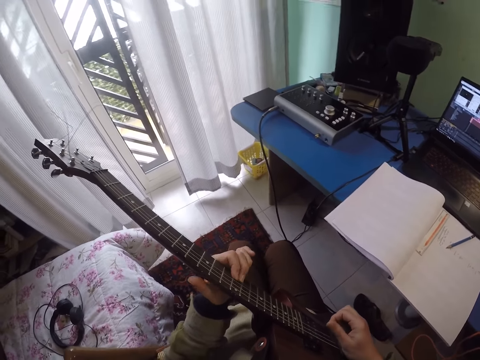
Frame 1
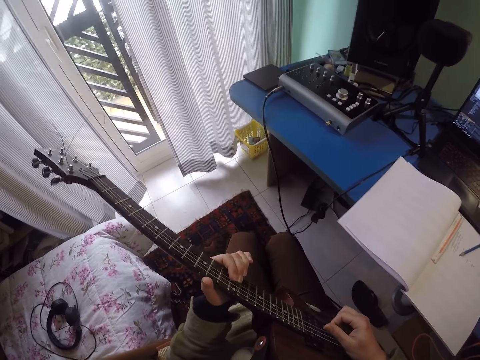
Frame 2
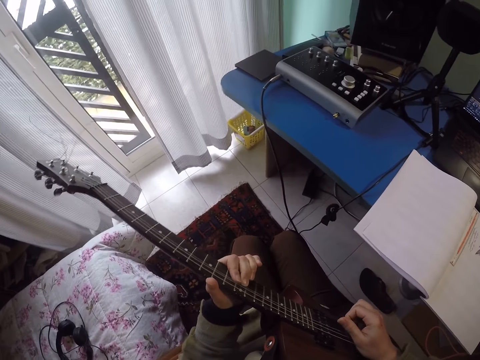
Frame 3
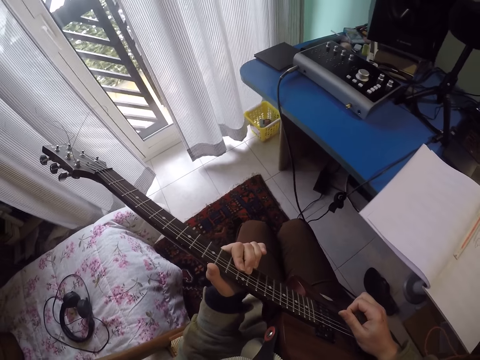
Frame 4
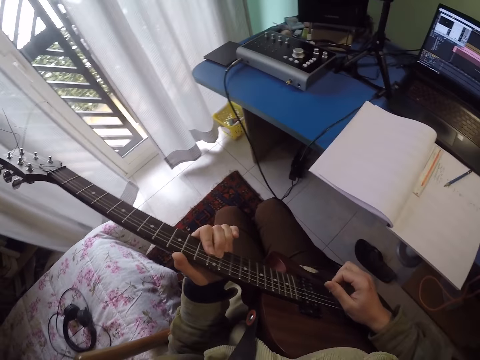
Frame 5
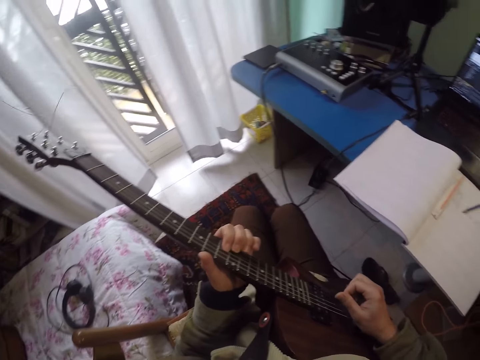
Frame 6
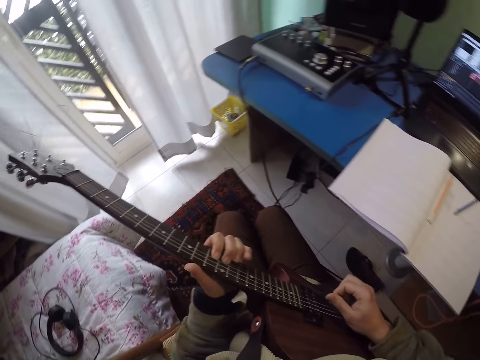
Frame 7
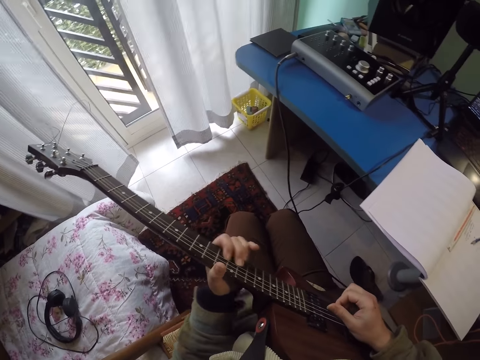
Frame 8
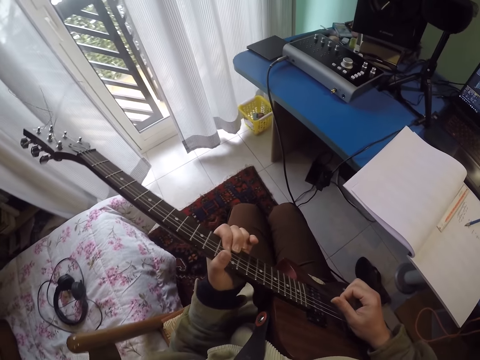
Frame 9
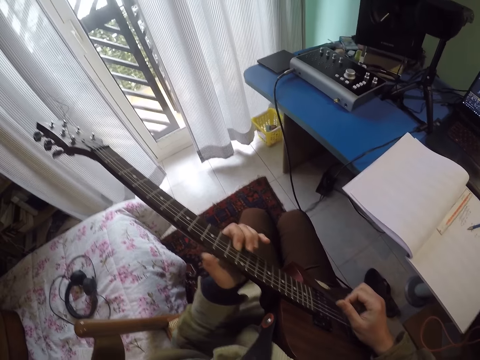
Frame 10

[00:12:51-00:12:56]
The camera wearer plays guitar.

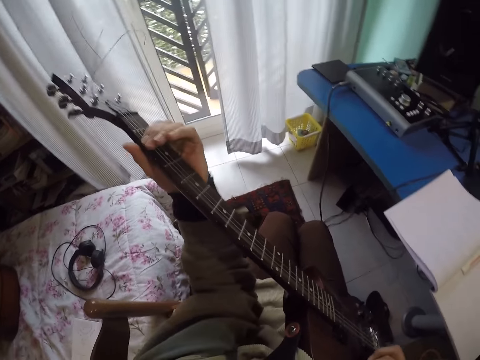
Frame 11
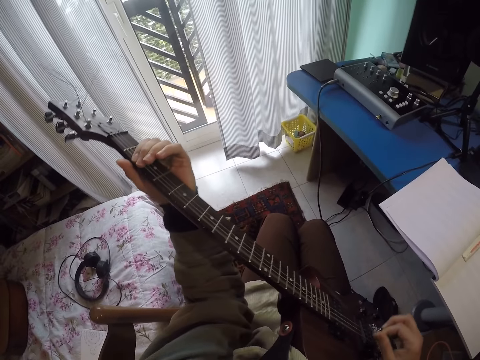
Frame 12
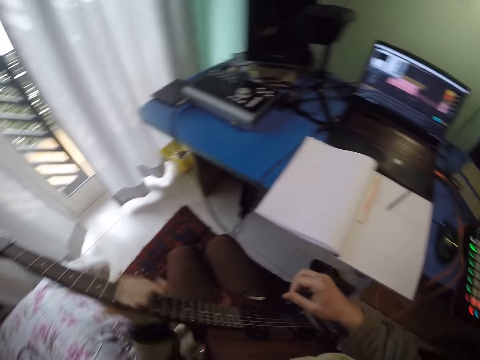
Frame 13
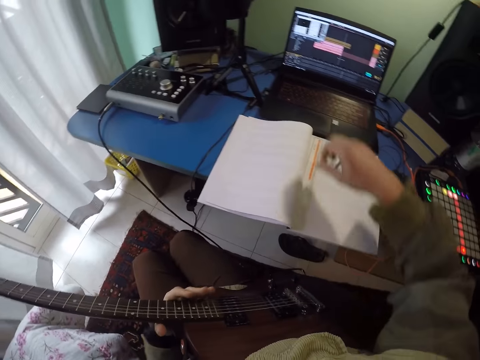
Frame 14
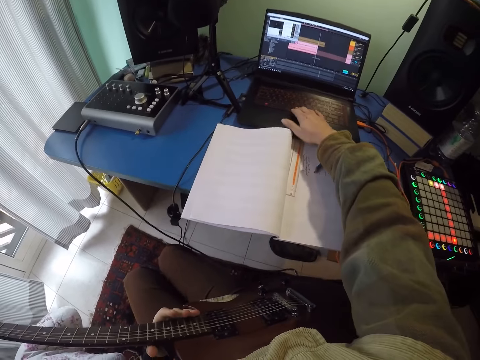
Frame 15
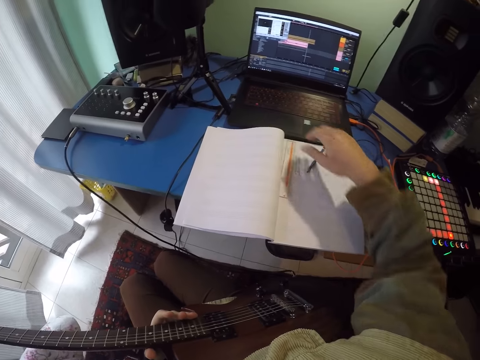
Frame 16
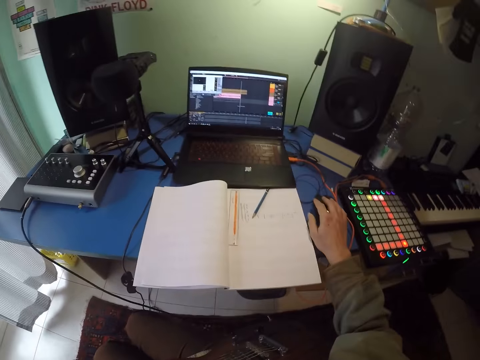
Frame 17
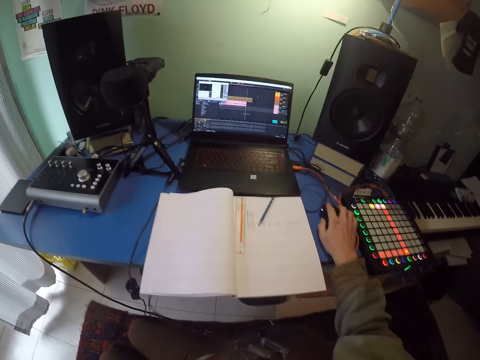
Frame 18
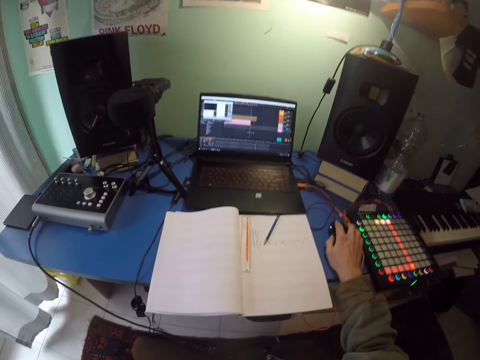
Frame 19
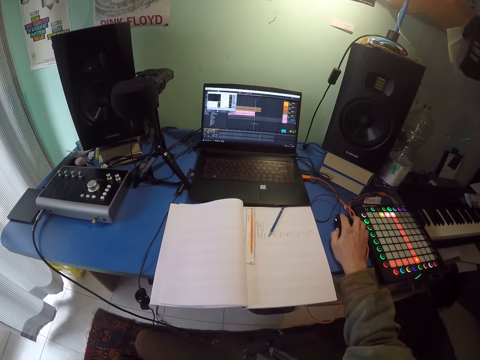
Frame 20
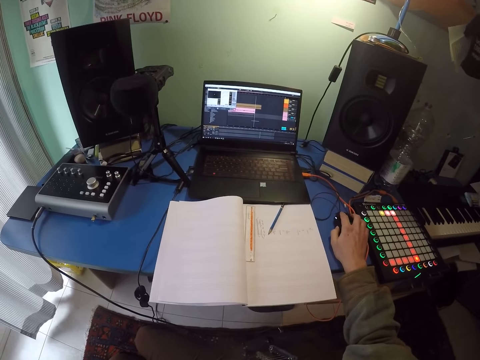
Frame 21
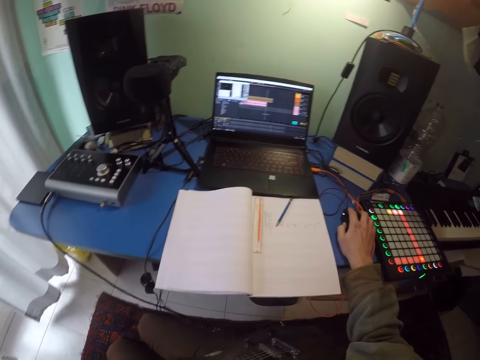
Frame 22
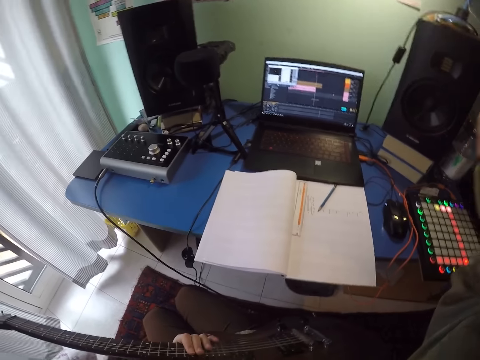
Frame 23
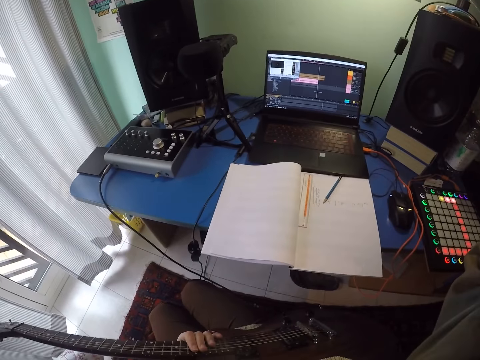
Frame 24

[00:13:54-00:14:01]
The camera wearer operates the laptop. He touches the keyboard with his right hand. He holds a mouse with his right hand. He adjusts the camera on the head.
